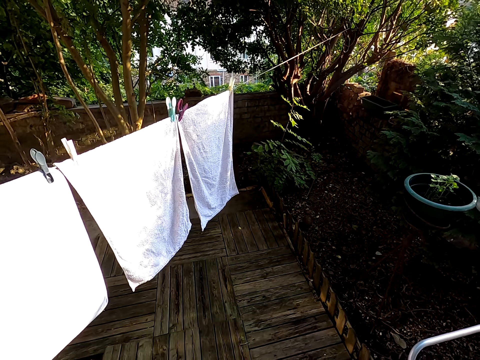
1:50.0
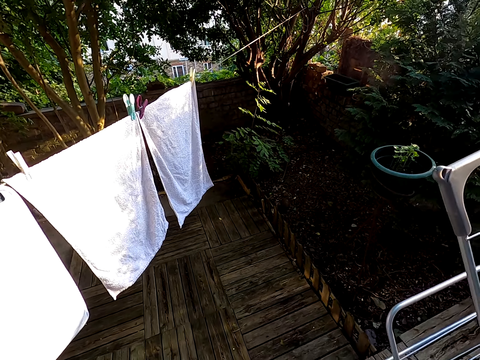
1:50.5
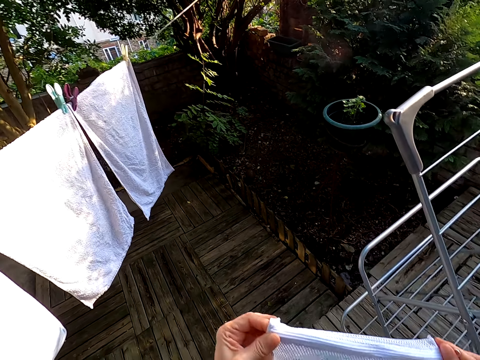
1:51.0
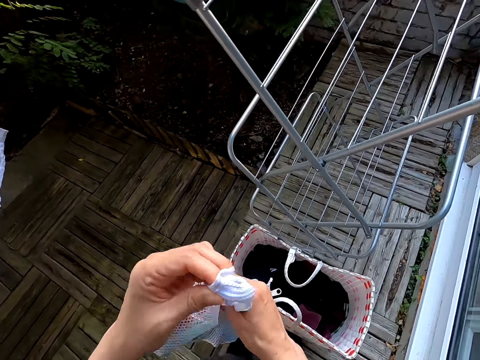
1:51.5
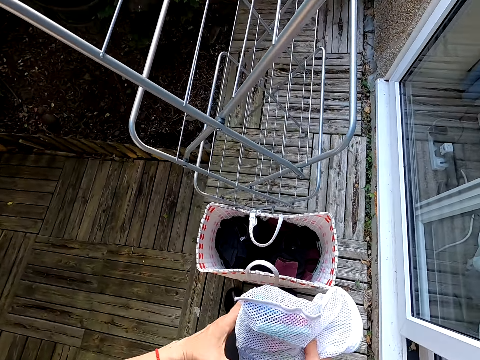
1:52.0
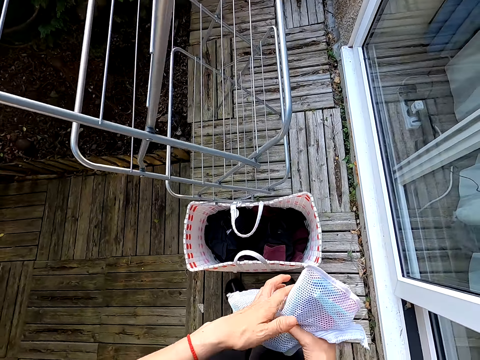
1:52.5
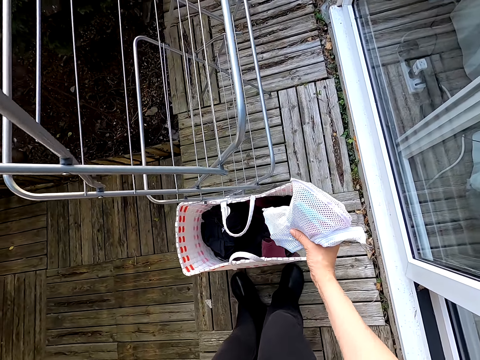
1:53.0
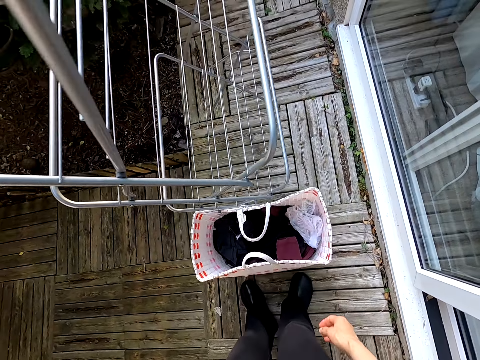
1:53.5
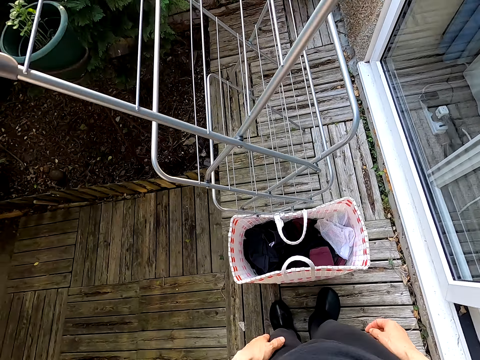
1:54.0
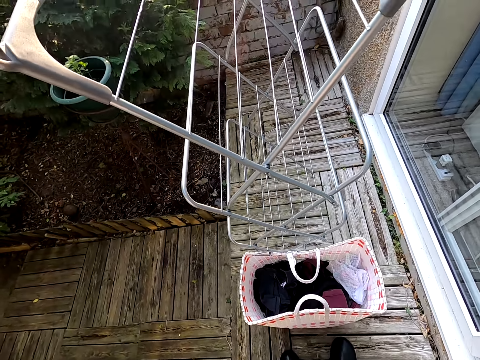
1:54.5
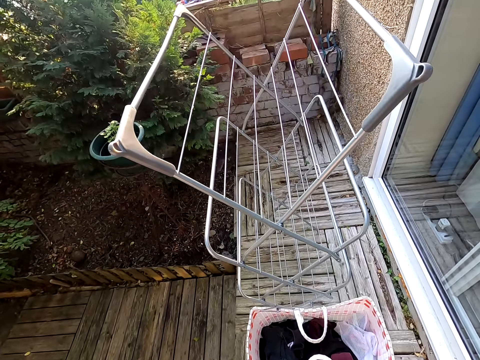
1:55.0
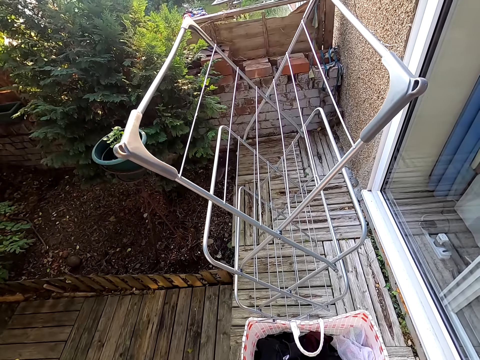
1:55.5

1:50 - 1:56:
The camera wearer holds the bag. They hold the bag again. They put the peg bag in the basket. They lift a hand.
